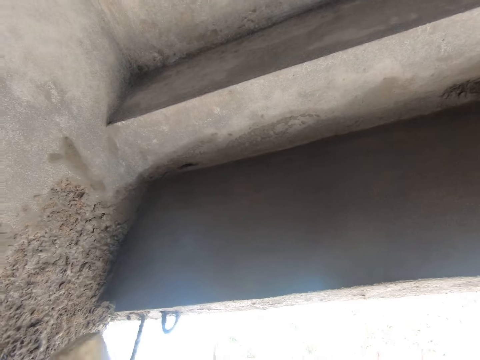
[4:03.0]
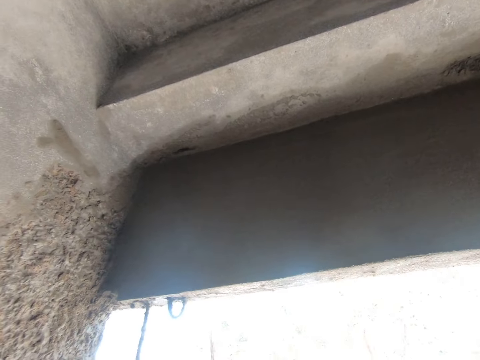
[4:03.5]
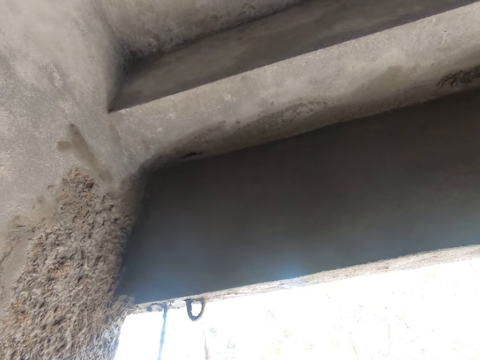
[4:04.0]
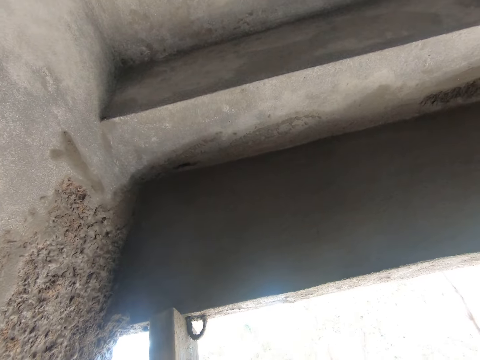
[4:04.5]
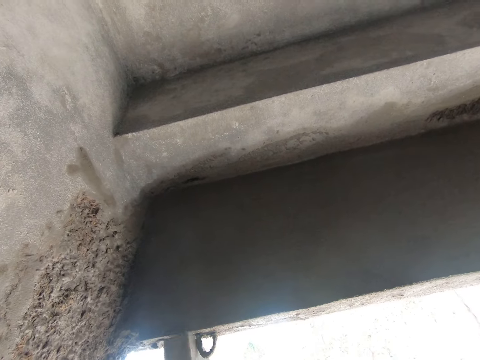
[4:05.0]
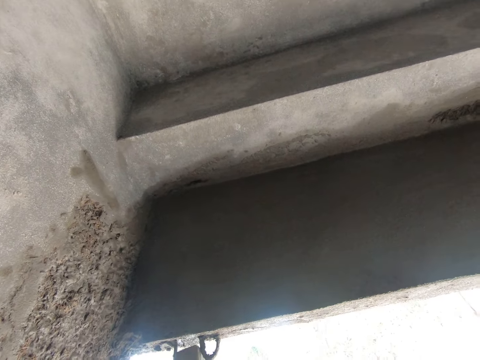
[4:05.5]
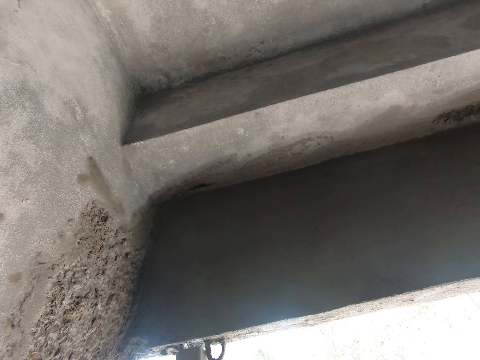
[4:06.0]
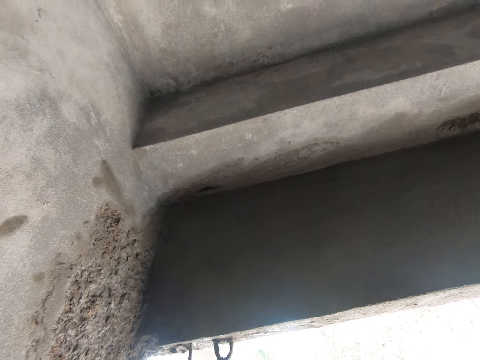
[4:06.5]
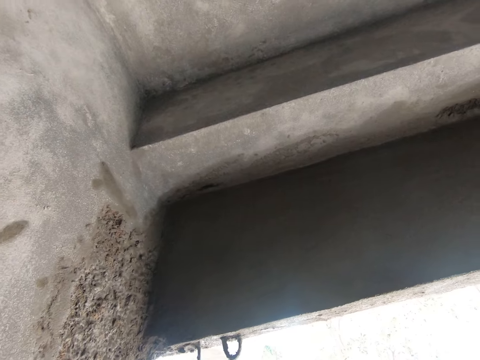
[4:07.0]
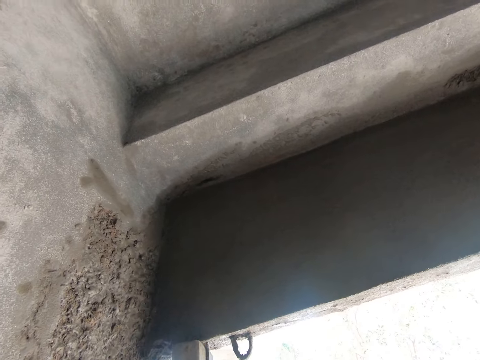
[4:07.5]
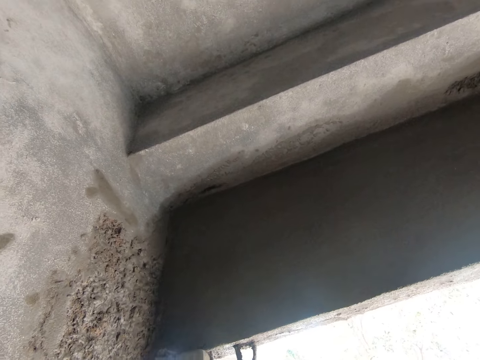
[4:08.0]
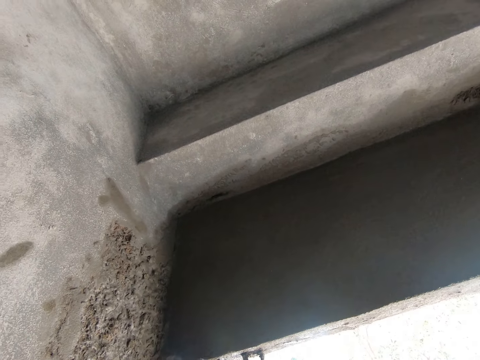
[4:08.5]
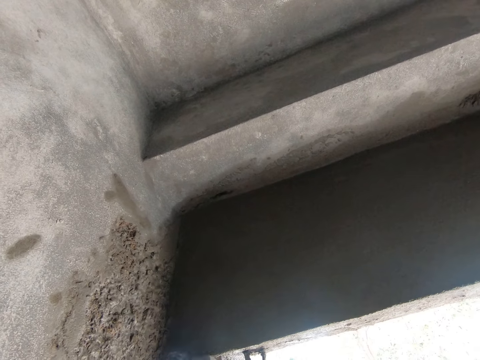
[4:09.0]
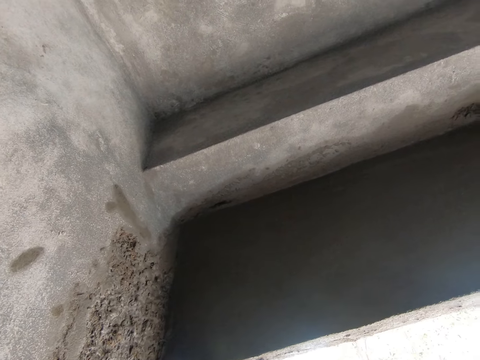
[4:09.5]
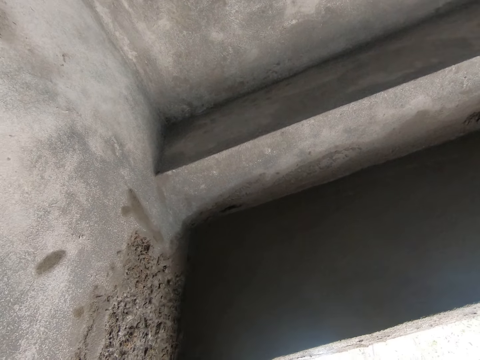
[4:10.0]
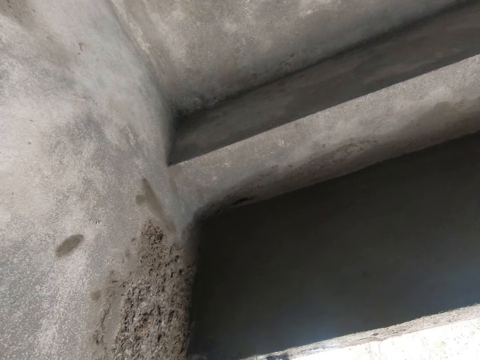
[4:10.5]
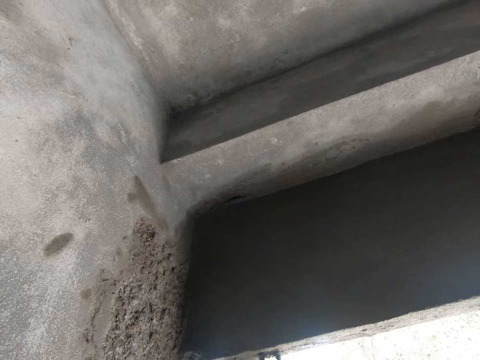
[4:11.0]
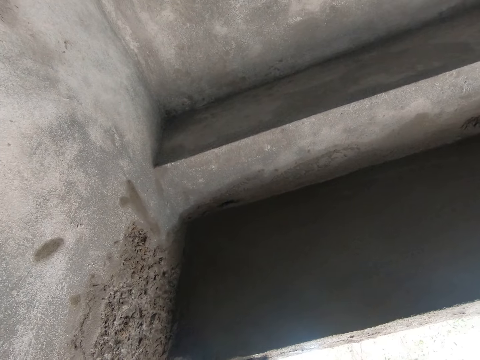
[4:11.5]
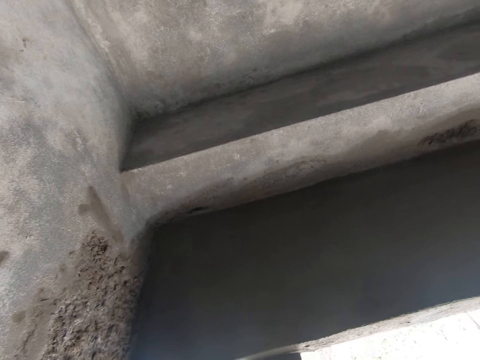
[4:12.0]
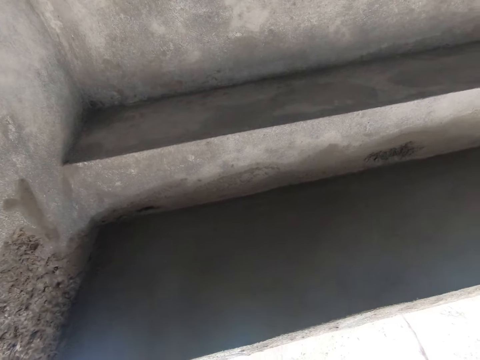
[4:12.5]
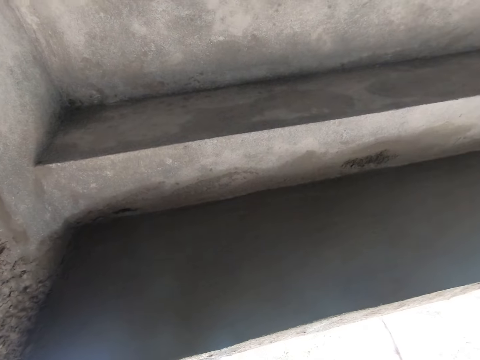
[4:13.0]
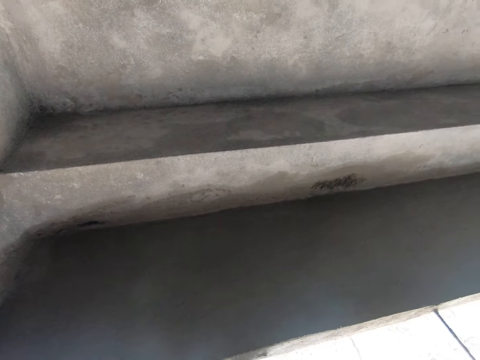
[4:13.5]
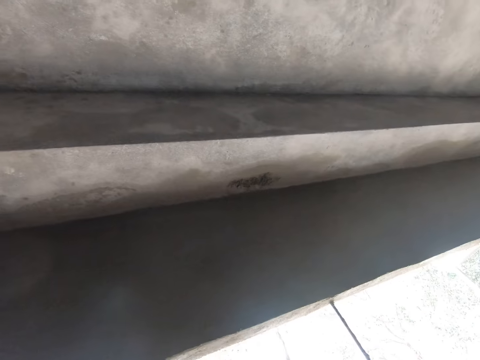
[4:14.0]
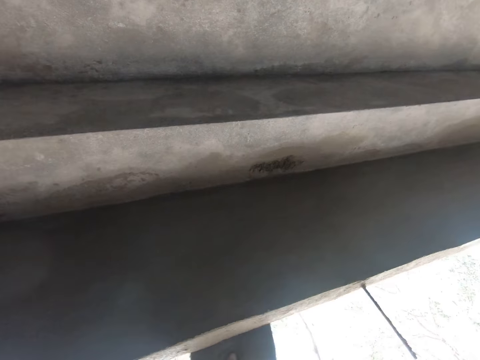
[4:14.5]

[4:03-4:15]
The camera wearer smoothens the mortar.

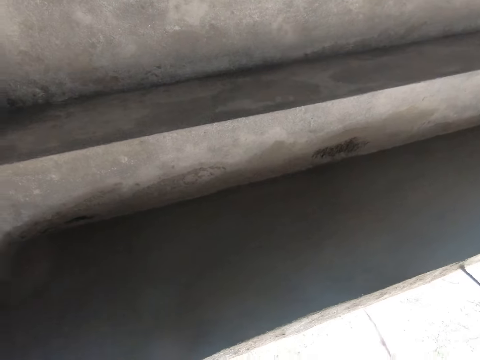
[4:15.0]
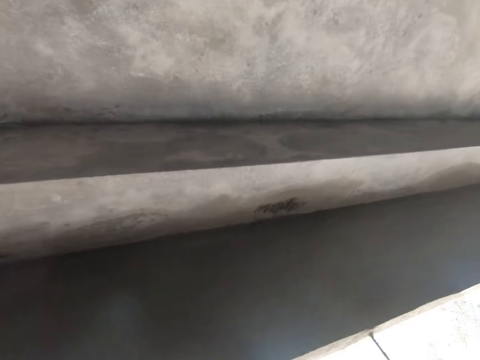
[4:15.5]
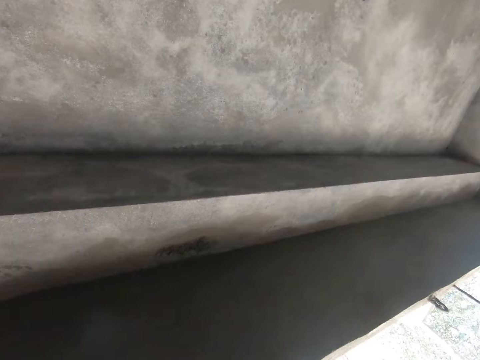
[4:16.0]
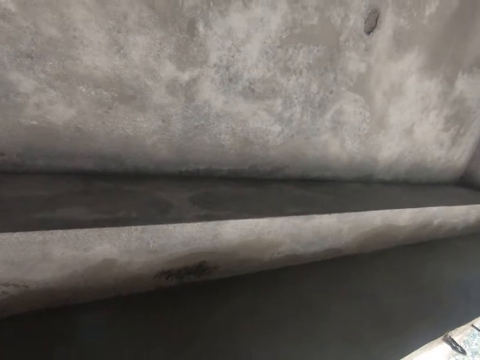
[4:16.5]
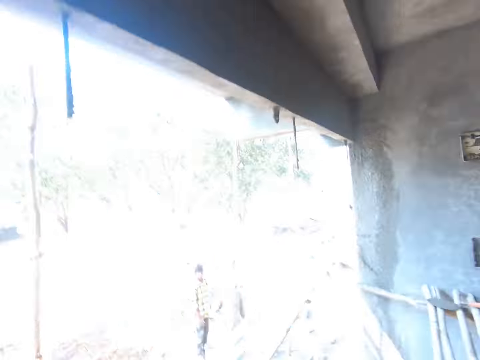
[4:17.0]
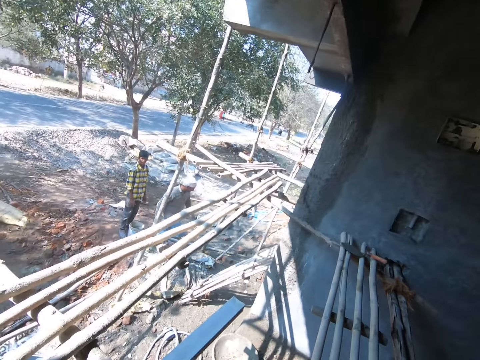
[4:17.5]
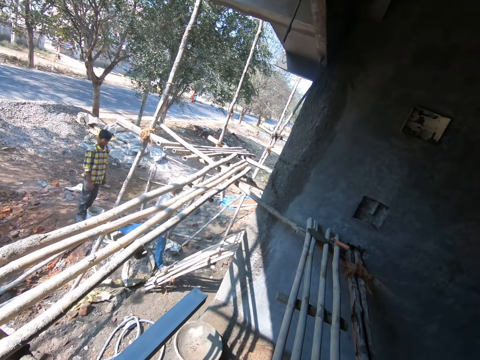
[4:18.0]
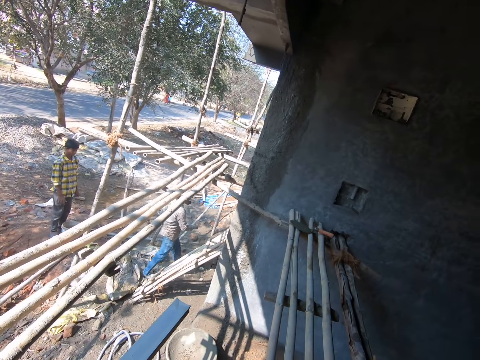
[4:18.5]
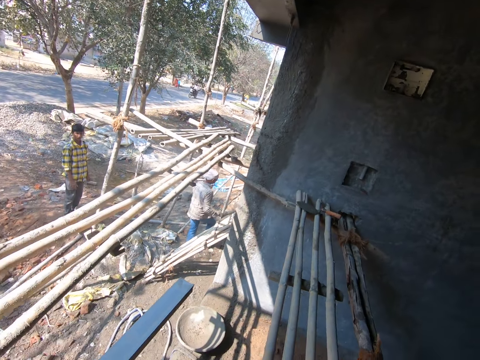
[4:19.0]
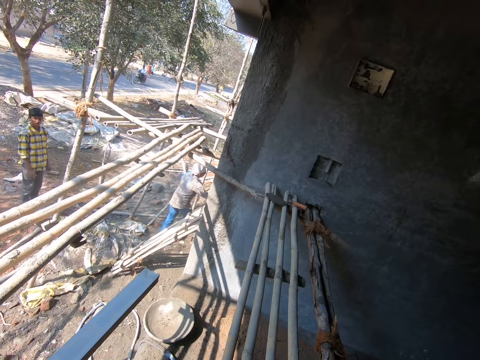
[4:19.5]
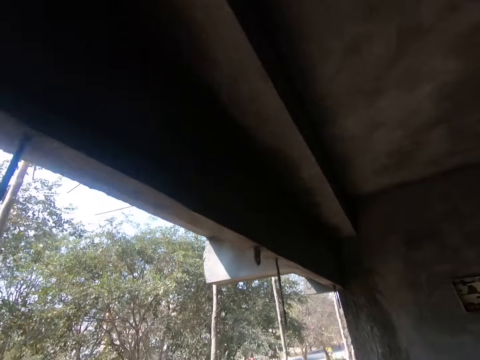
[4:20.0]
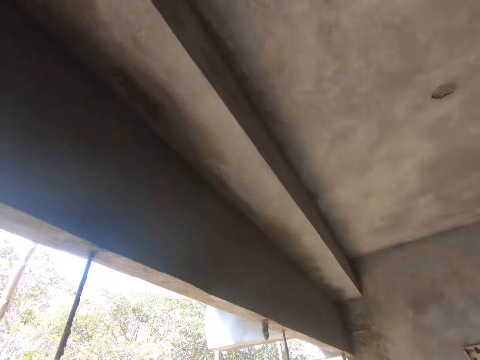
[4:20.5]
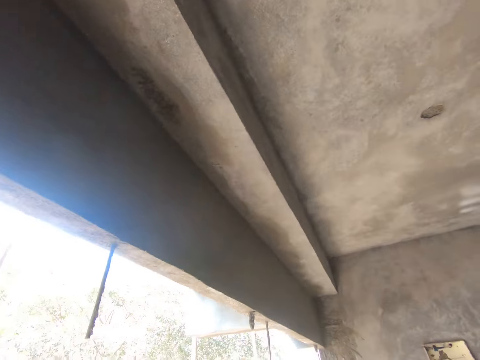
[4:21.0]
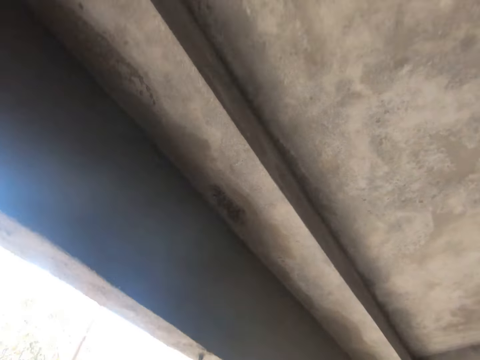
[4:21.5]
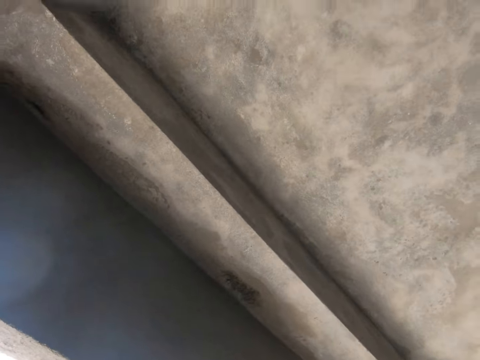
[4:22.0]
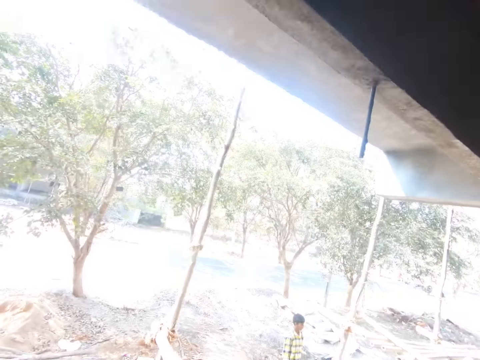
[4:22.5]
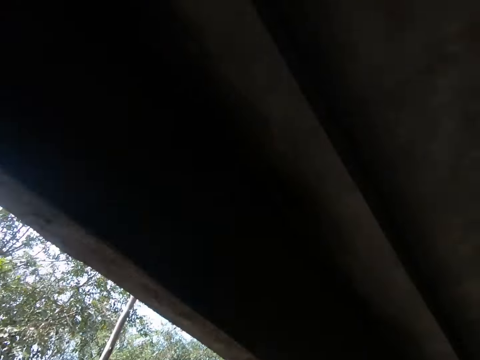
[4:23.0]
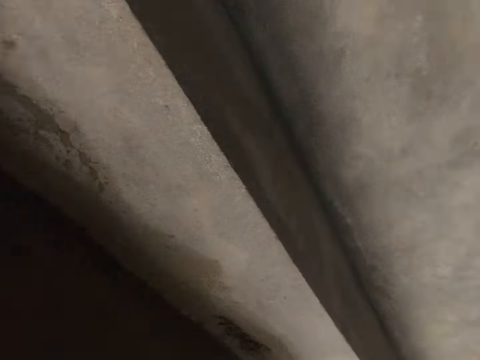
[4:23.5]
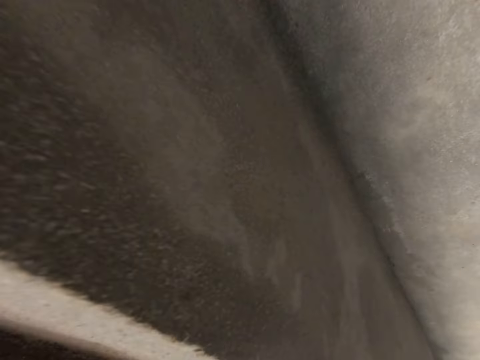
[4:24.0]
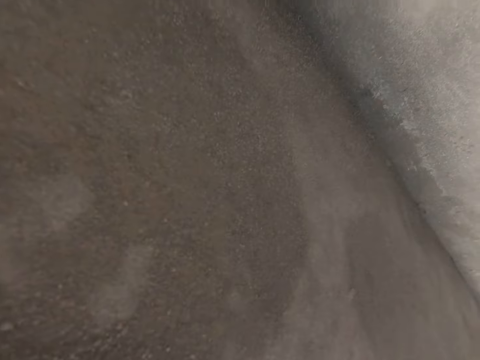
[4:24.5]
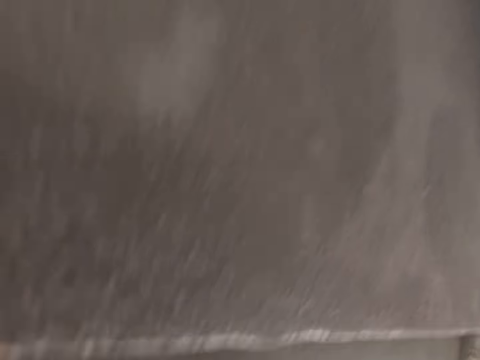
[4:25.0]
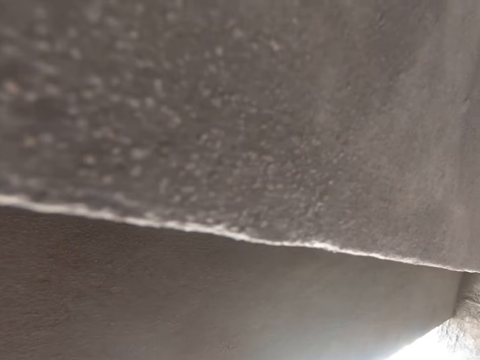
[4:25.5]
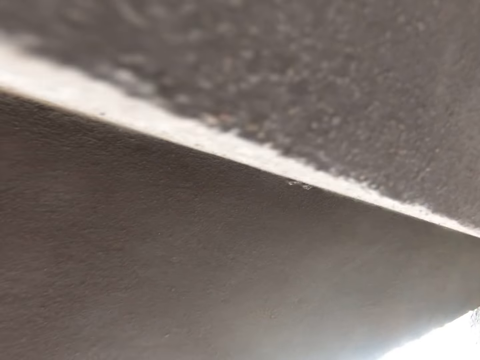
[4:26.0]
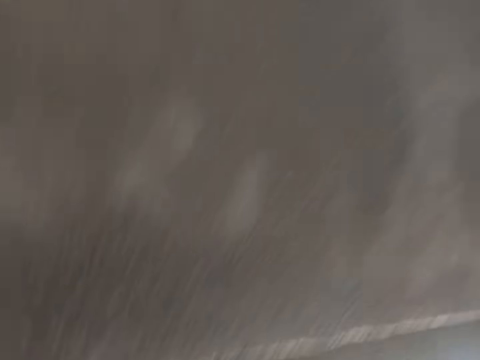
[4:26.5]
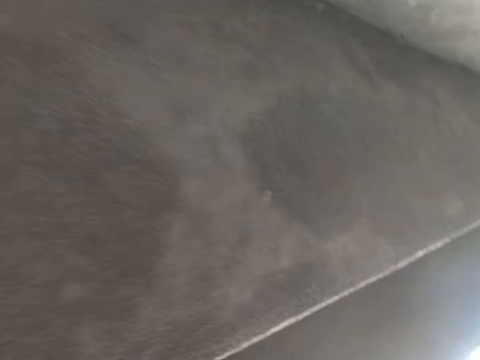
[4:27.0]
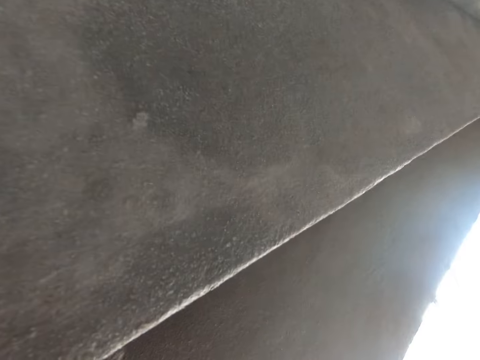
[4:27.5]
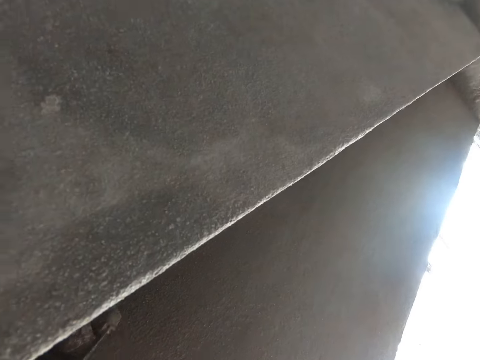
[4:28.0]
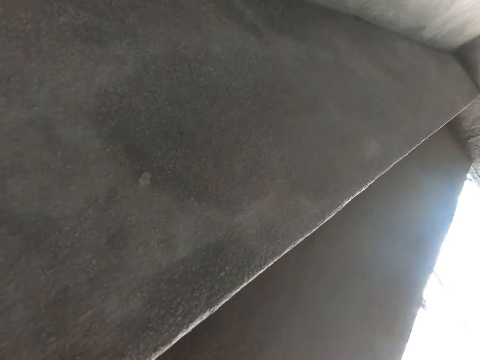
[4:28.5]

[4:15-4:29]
The camera wearer looks around. They dialogue with a person. They cement a wall.
